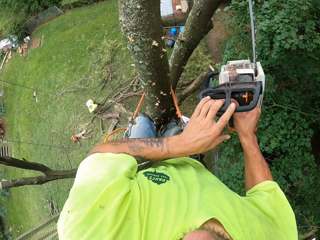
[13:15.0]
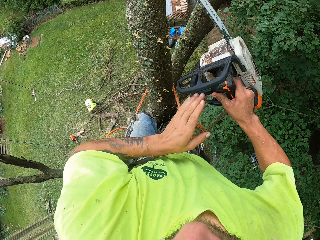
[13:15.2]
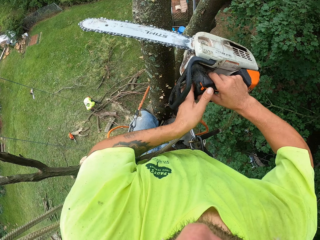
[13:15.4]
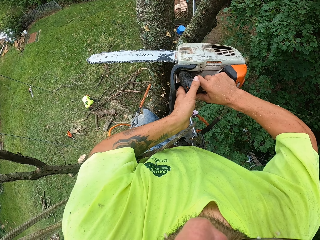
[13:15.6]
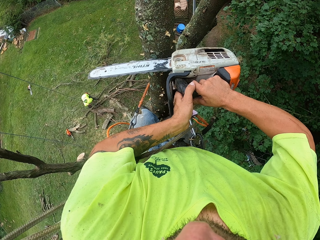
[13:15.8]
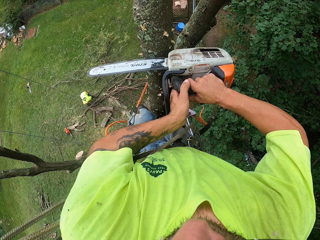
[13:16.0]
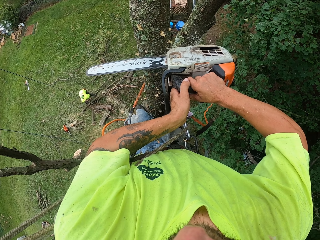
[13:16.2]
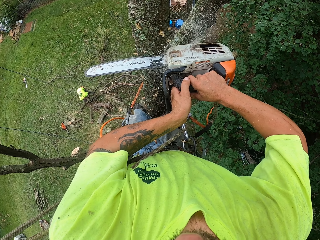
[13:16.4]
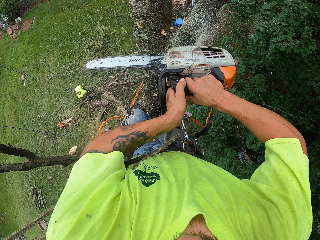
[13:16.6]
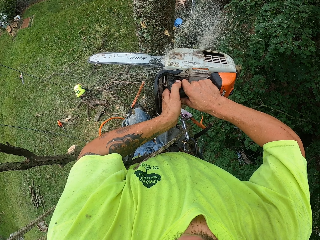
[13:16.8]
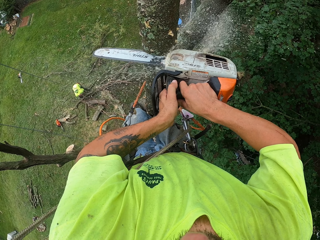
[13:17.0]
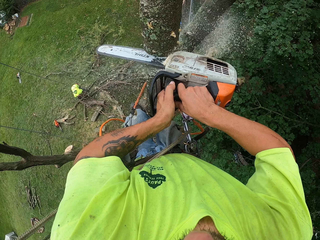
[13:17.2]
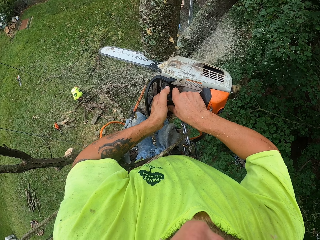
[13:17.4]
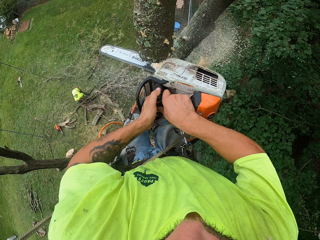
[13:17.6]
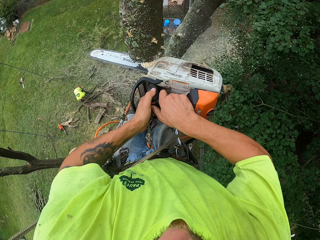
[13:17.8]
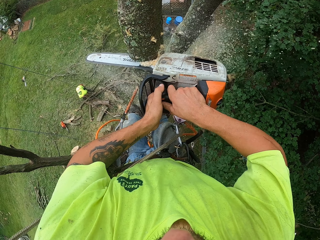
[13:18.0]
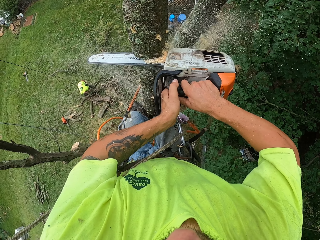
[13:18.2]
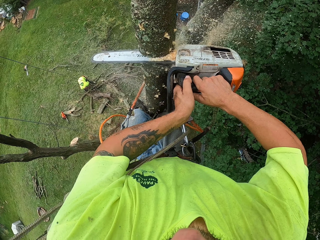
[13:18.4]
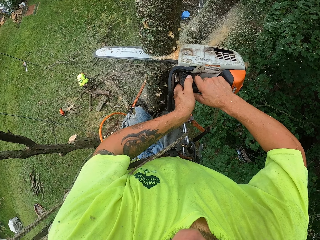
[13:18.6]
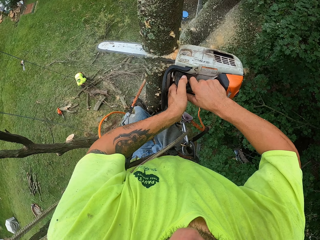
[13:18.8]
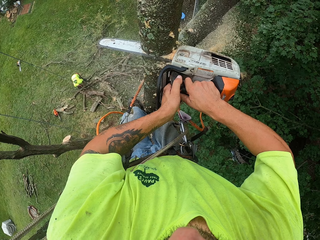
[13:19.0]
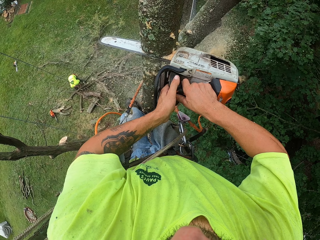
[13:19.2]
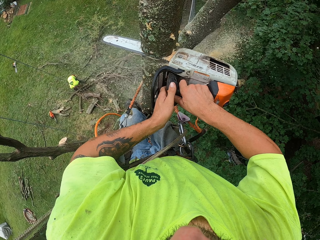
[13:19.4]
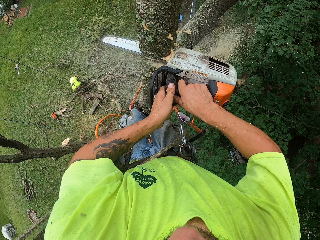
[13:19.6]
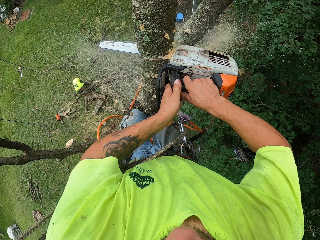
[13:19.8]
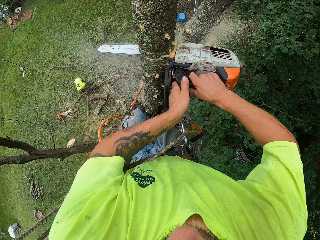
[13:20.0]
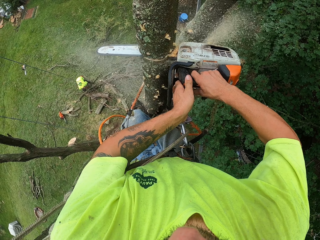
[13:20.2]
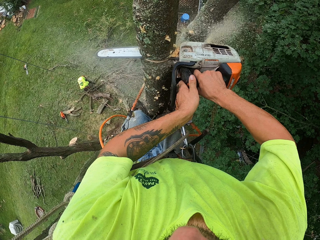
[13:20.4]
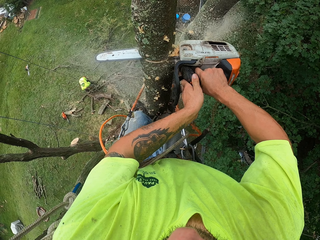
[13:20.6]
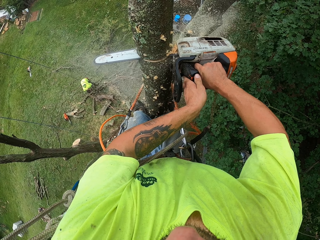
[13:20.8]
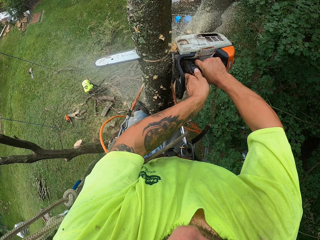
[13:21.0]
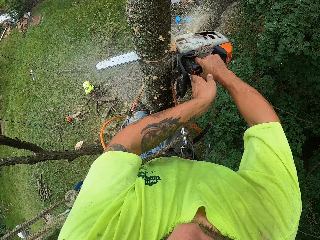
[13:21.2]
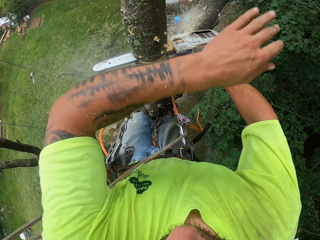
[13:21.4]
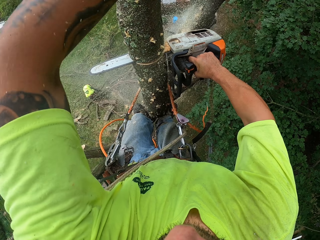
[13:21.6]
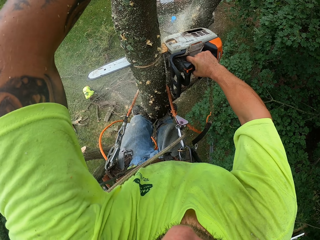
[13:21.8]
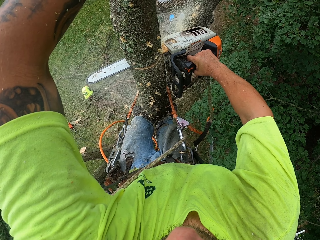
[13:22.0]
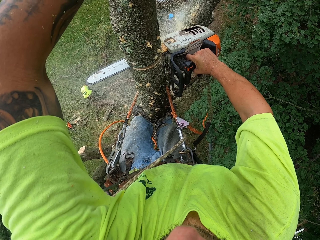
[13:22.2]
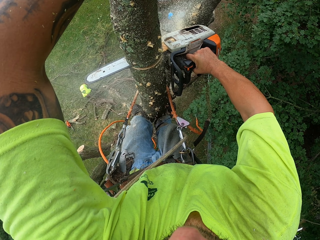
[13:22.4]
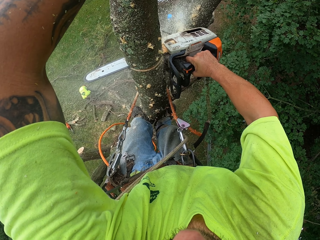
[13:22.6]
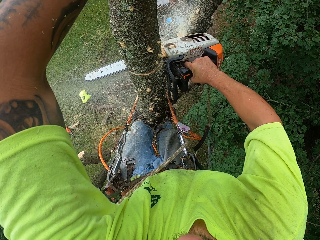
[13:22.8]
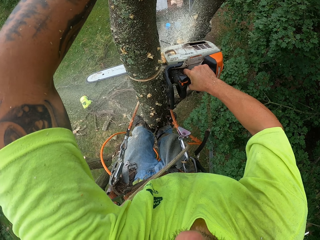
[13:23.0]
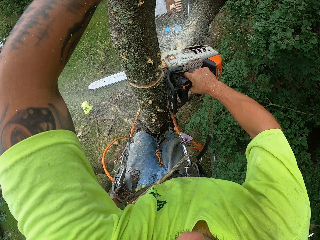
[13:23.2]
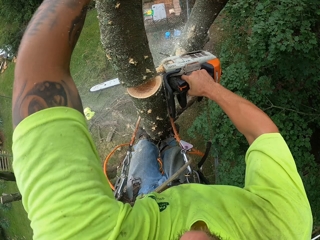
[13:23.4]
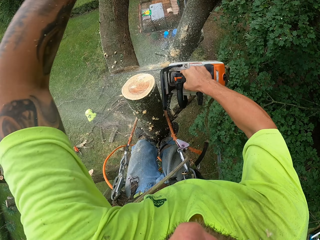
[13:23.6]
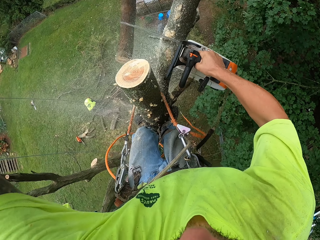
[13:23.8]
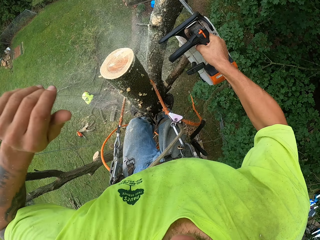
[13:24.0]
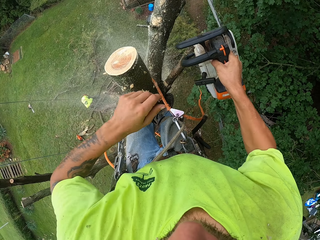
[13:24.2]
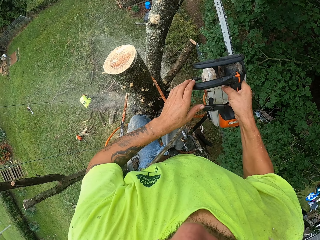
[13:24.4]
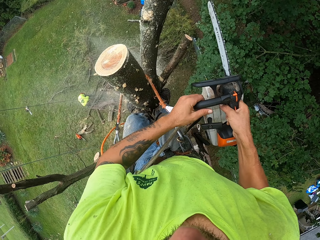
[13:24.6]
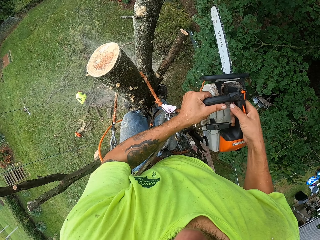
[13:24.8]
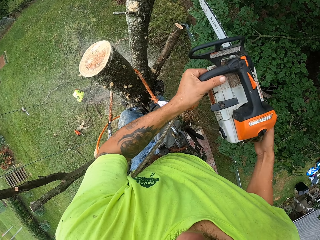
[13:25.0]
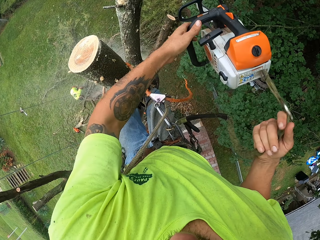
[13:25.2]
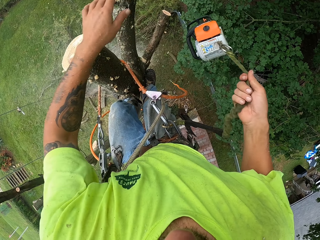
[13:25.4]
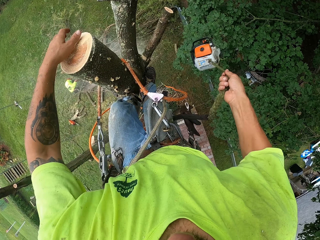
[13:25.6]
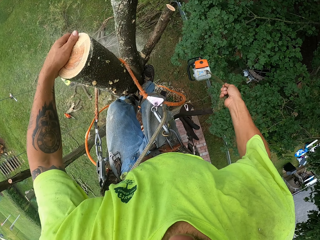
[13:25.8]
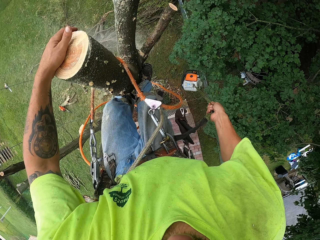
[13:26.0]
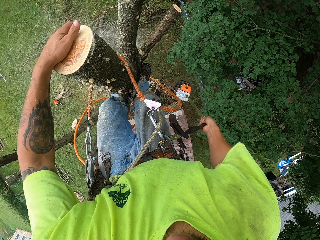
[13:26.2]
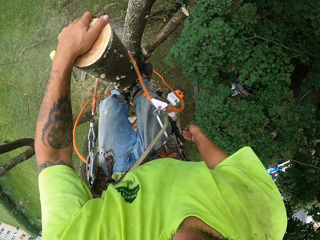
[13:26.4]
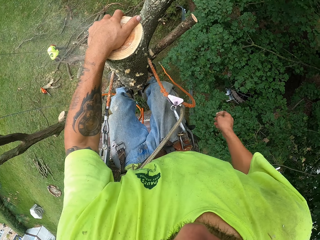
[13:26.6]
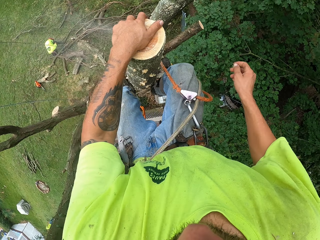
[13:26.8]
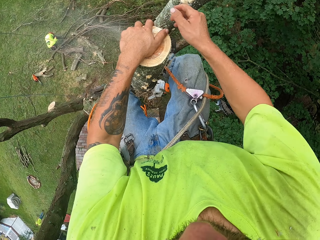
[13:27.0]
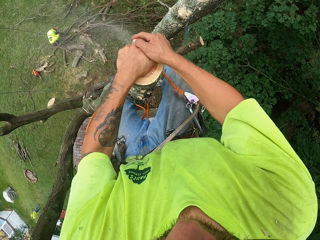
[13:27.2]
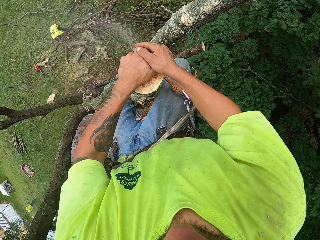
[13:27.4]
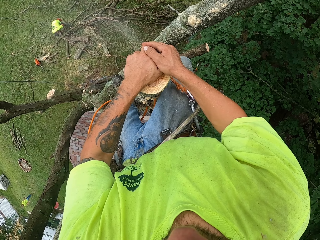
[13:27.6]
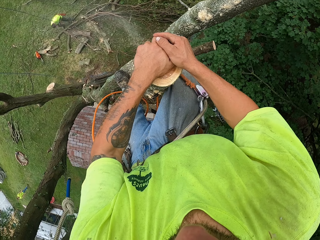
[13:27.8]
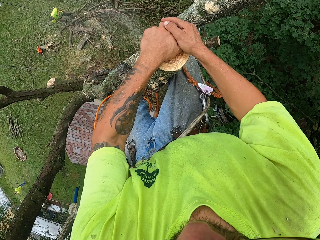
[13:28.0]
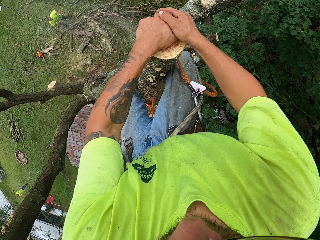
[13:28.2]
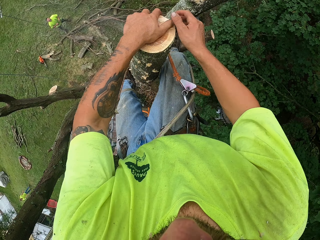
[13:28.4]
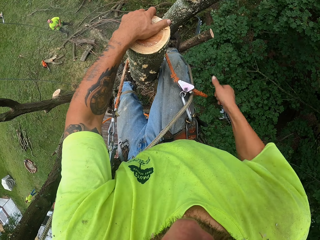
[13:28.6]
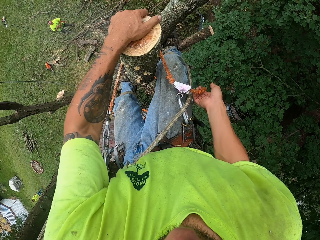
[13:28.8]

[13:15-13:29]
The camera wearer holds the power saw or chain saw. He cuts the tree with the chain saw in his hands. A man arranges the branches. The camera wearer pushes the branch. He passes the chain saw from his right hand into his left hand. He drops the chain saw hanging with the rope in his right hand. He places his left hand on the tree. He places his right hand on the tree.

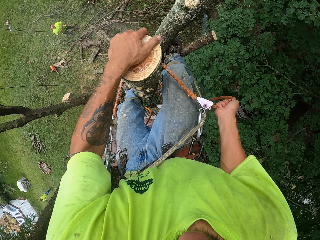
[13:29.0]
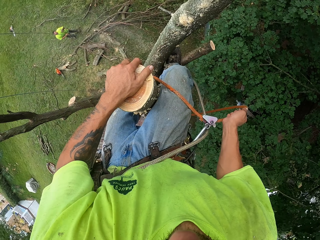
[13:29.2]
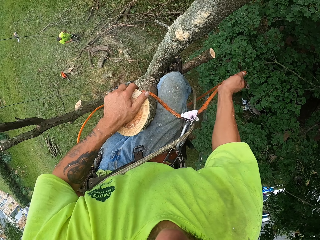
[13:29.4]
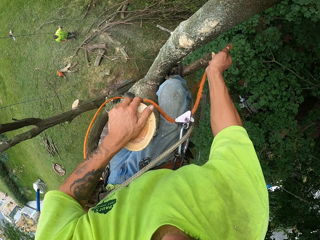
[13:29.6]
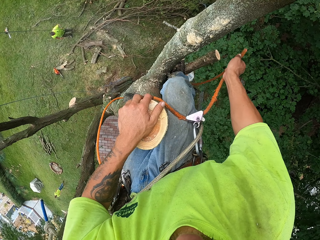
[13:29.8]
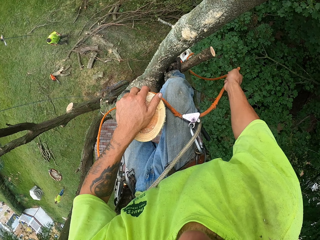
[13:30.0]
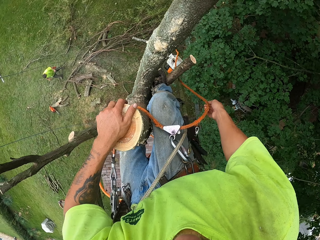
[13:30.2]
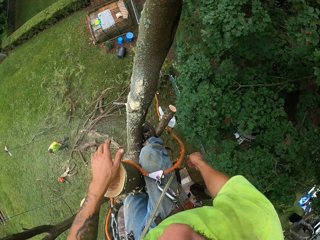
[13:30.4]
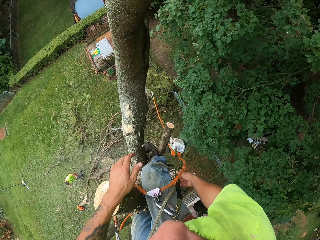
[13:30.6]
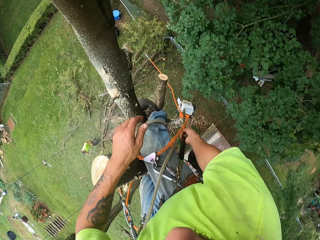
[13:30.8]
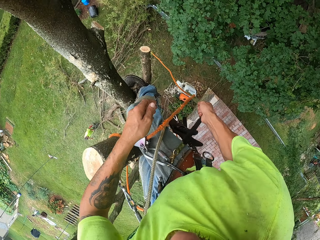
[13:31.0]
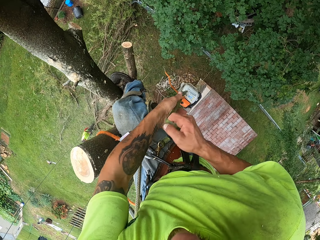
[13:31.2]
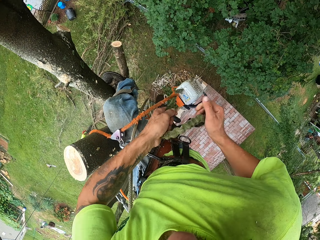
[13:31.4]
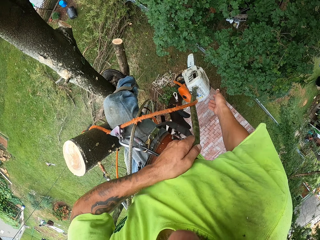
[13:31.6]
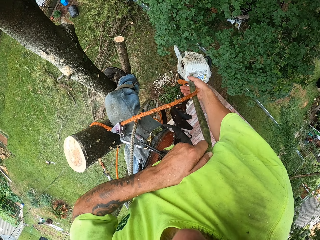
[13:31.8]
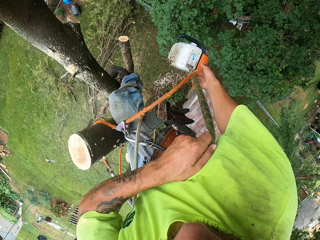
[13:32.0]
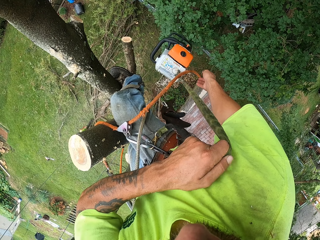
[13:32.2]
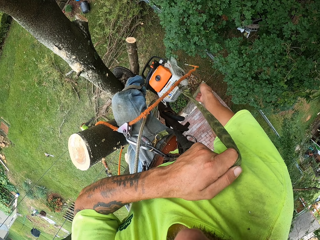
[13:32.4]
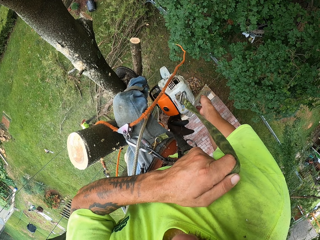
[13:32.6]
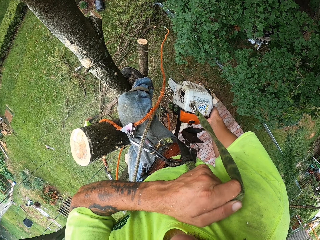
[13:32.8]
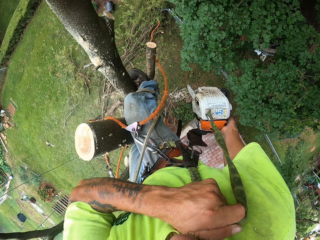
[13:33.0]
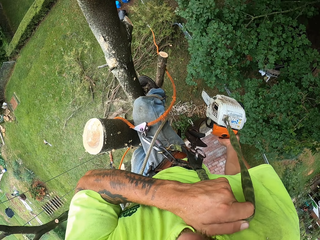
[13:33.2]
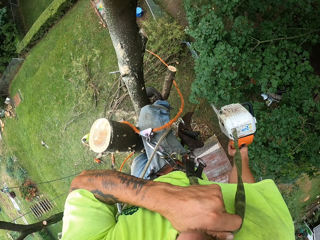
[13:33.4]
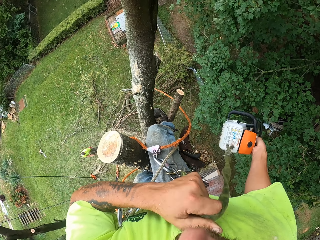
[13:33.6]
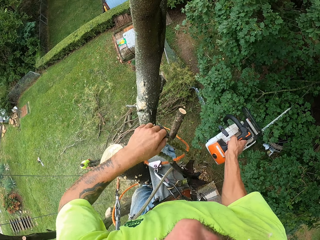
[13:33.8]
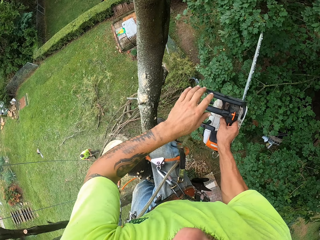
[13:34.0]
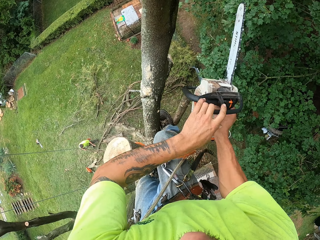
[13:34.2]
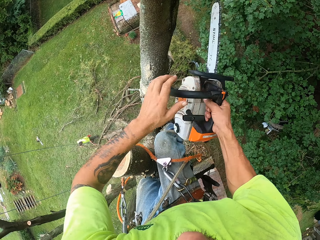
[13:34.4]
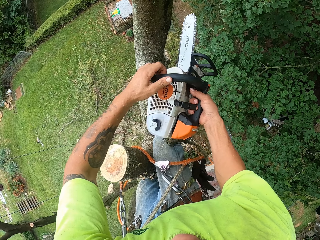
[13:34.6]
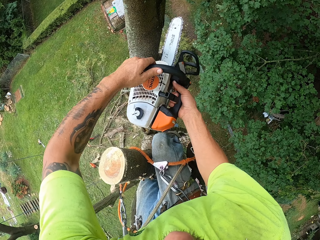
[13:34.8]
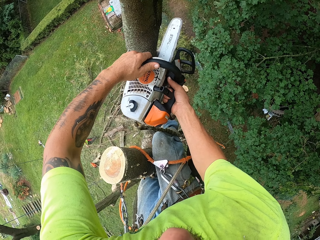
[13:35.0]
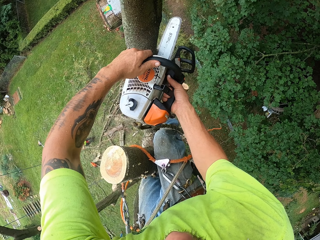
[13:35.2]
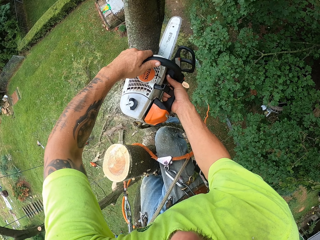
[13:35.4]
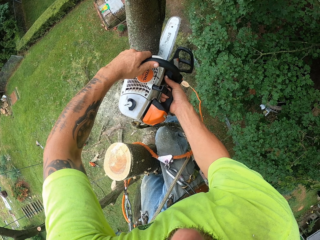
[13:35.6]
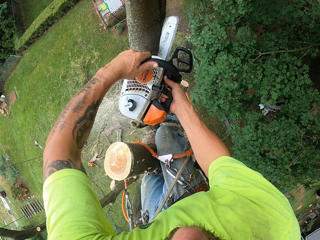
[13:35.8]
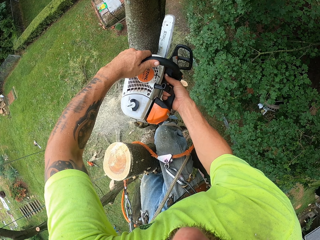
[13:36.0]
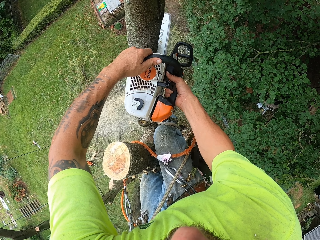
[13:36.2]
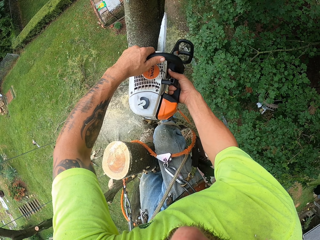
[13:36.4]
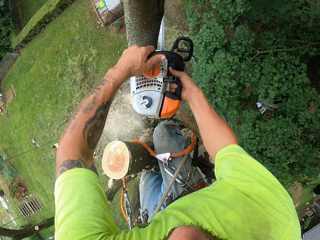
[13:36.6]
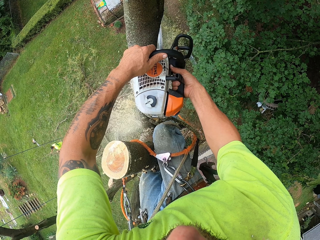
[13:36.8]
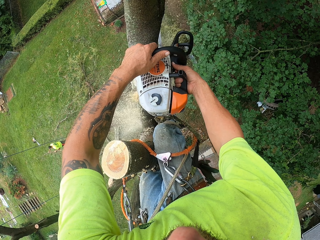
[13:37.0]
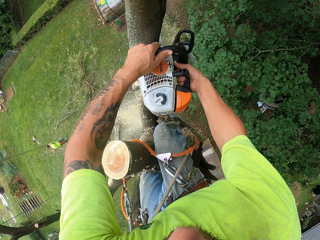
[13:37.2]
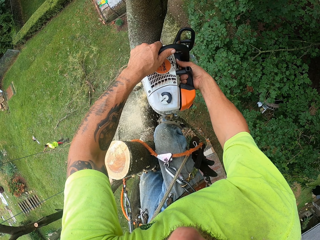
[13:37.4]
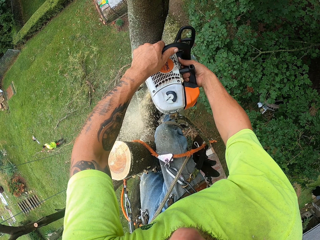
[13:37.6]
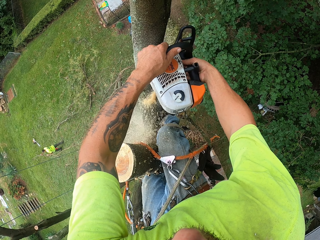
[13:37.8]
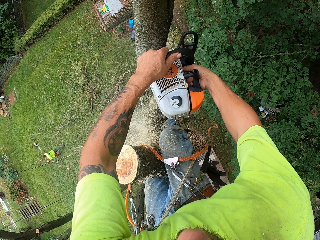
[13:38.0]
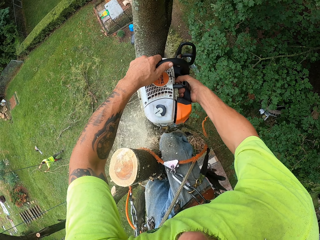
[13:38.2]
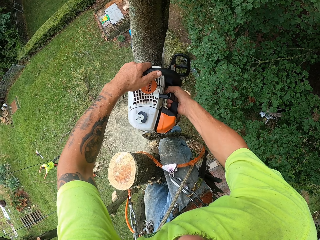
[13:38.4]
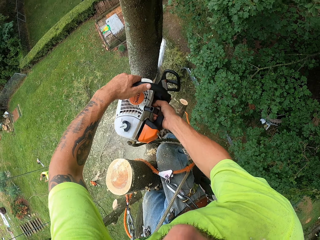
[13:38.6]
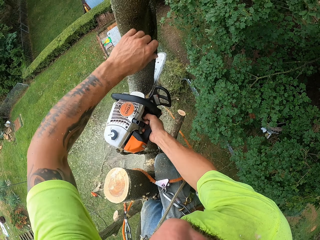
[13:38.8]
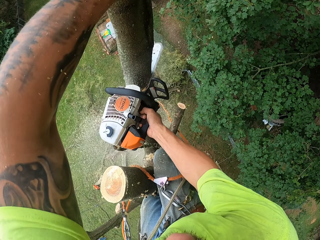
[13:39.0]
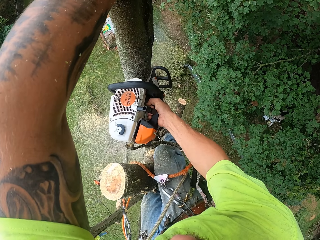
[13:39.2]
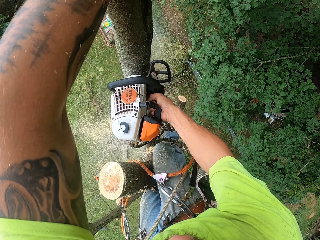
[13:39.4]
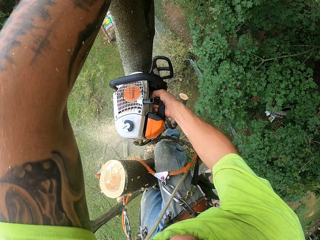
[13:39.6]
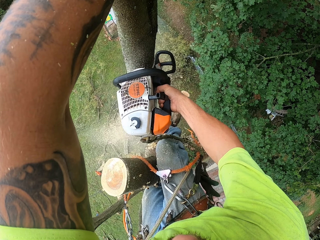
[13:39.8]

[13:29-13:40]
The camera wearer adjusts the climbing rope with his right hand. He pulls the chain saw on the tree with the rope in his hands. He holds the chain saw with his right hand. He powers the chain saw in his right hand with his left hand. He cuts the tree with the chain saw in his hands. A man pulls the rope.
